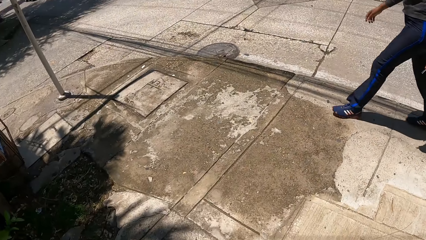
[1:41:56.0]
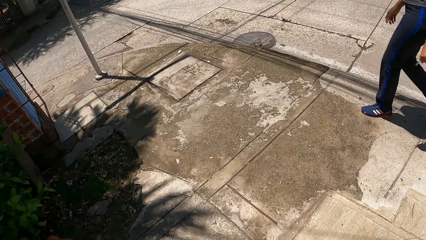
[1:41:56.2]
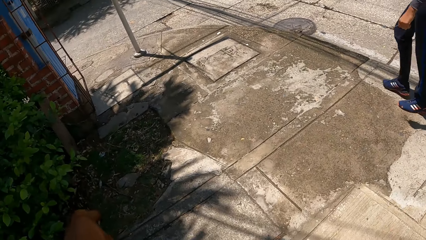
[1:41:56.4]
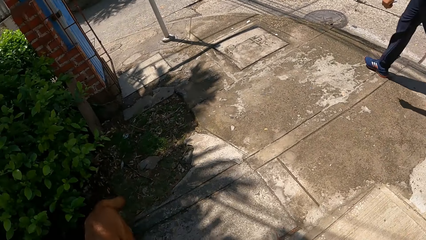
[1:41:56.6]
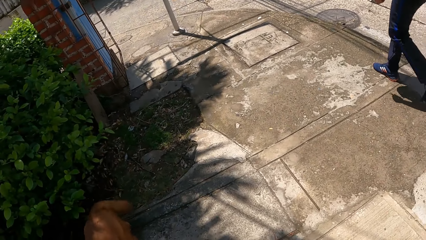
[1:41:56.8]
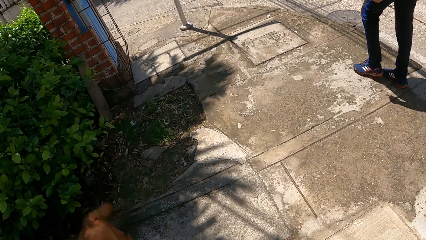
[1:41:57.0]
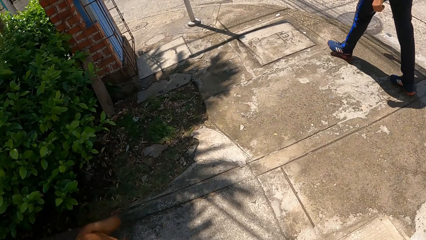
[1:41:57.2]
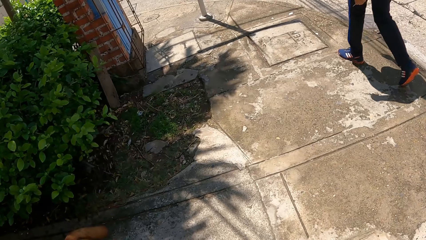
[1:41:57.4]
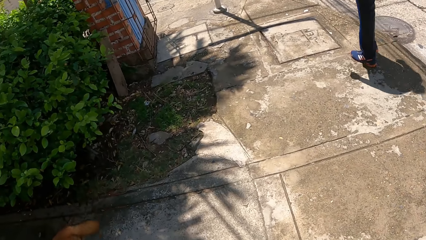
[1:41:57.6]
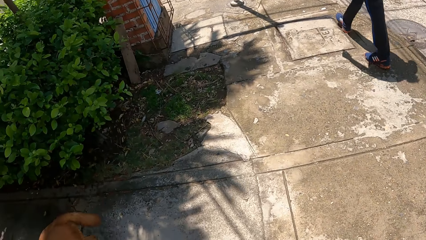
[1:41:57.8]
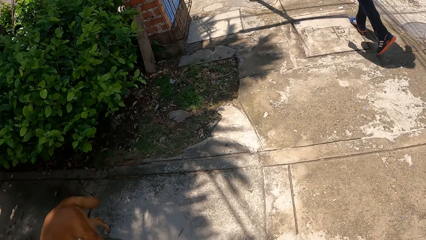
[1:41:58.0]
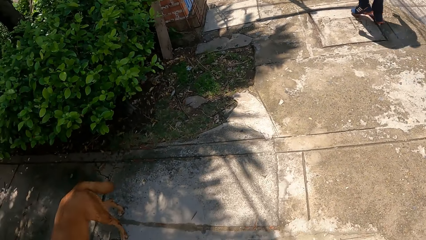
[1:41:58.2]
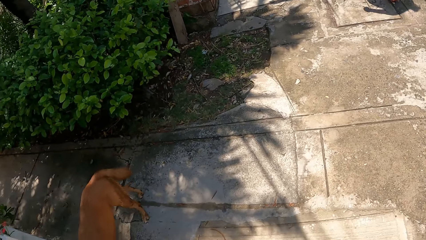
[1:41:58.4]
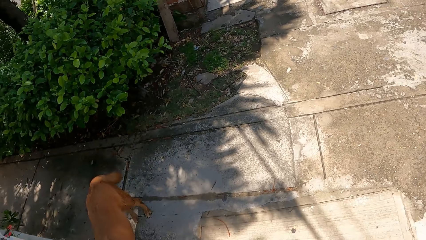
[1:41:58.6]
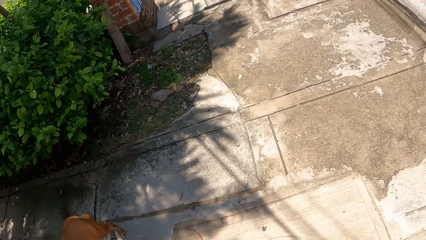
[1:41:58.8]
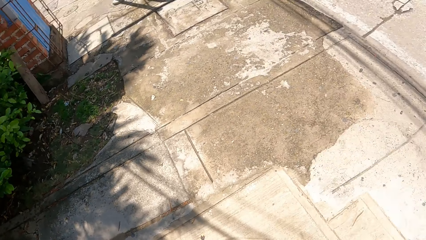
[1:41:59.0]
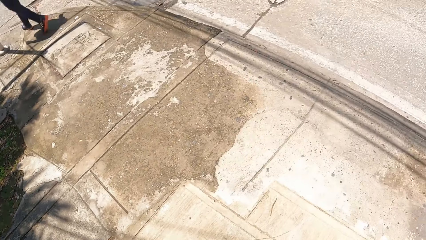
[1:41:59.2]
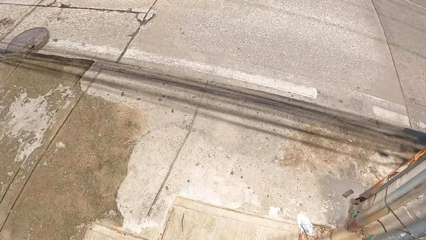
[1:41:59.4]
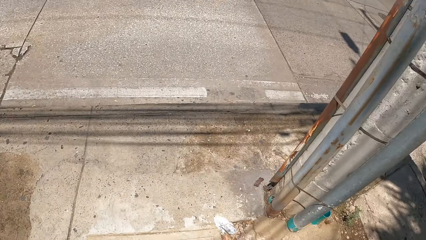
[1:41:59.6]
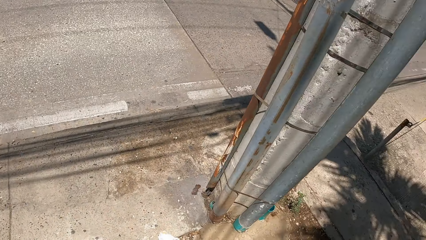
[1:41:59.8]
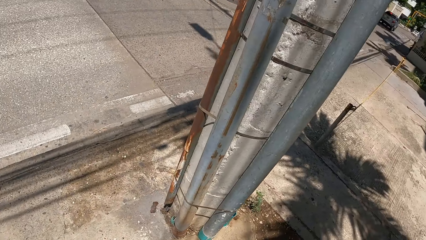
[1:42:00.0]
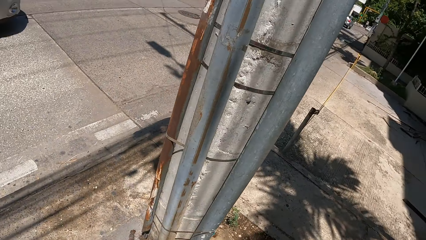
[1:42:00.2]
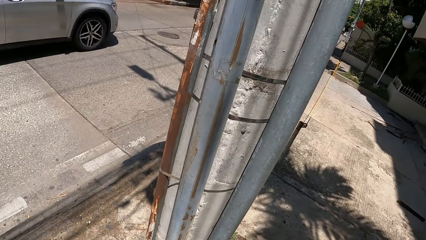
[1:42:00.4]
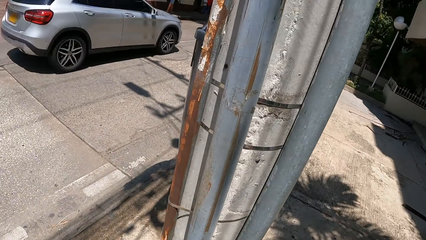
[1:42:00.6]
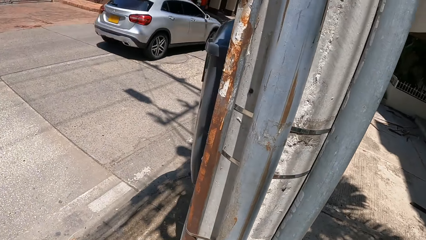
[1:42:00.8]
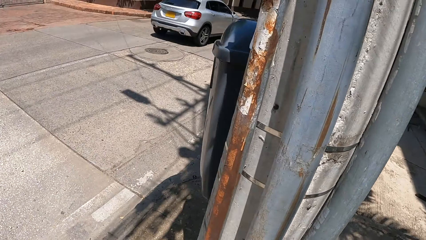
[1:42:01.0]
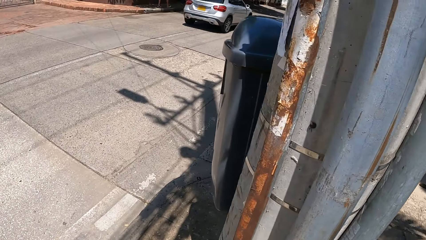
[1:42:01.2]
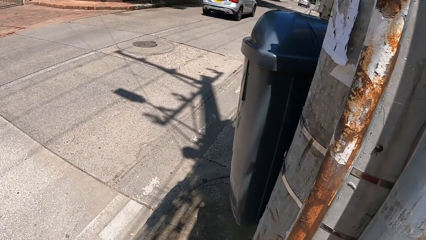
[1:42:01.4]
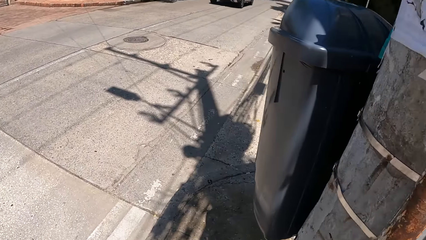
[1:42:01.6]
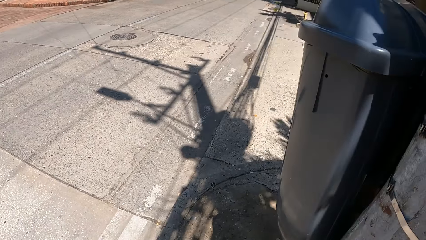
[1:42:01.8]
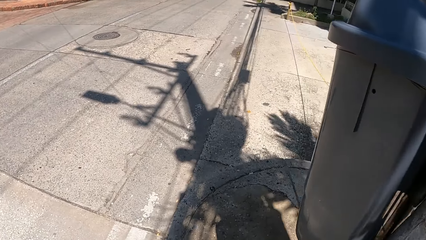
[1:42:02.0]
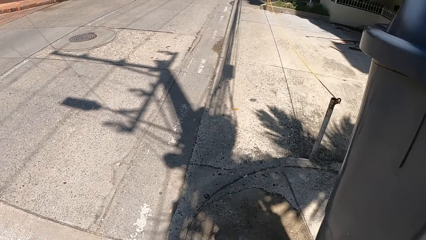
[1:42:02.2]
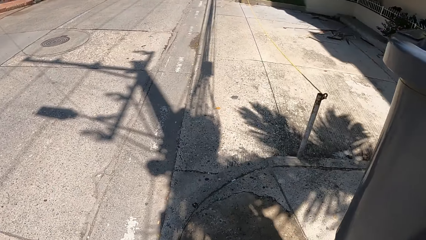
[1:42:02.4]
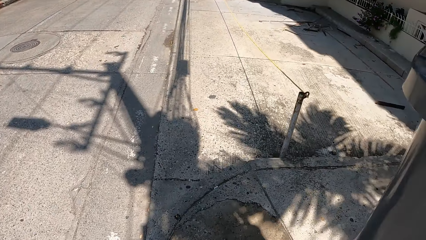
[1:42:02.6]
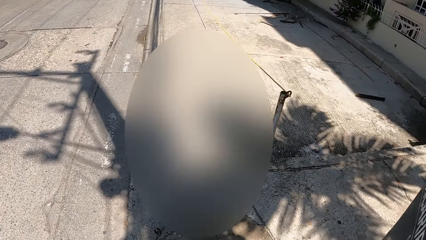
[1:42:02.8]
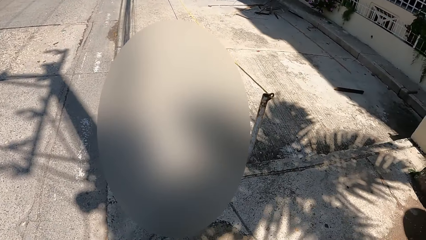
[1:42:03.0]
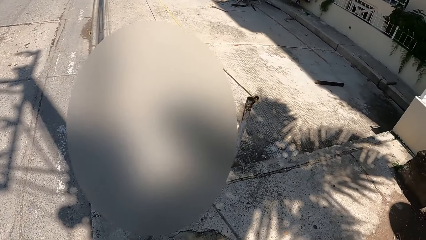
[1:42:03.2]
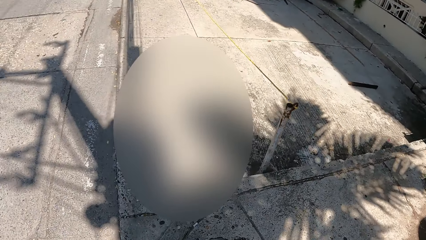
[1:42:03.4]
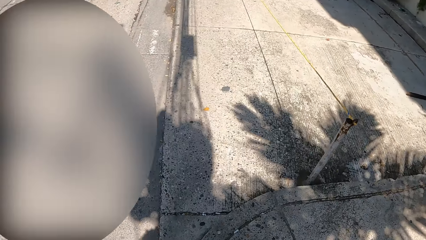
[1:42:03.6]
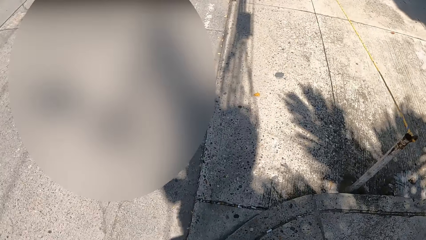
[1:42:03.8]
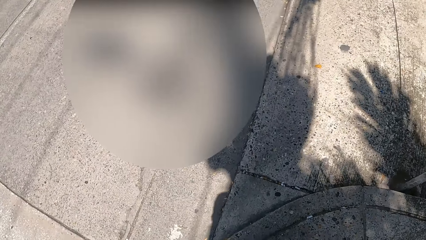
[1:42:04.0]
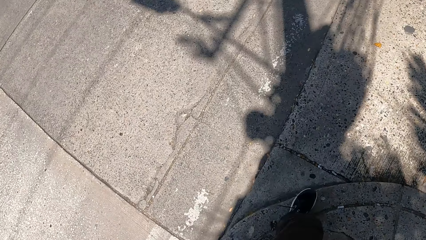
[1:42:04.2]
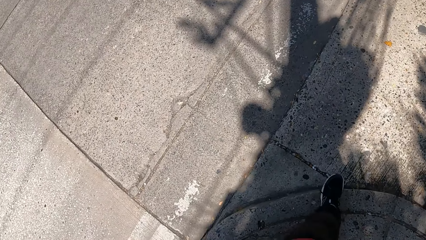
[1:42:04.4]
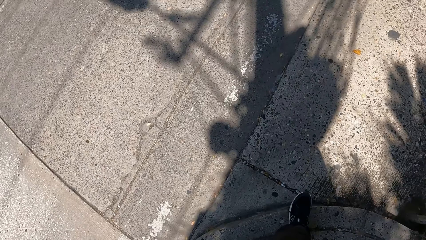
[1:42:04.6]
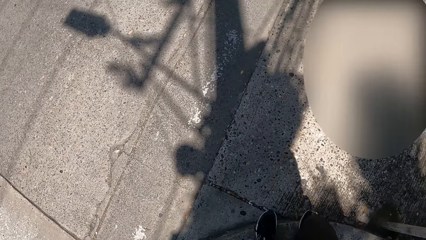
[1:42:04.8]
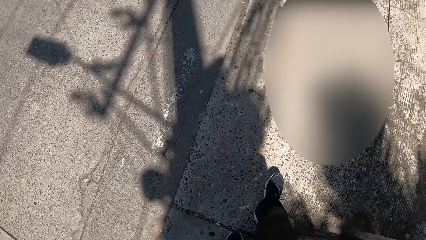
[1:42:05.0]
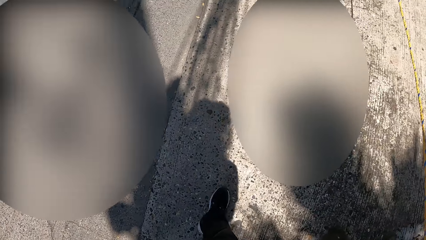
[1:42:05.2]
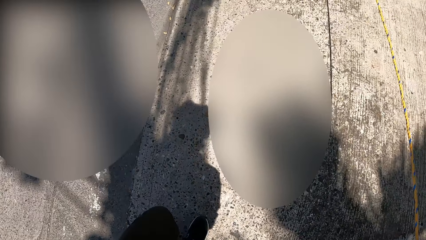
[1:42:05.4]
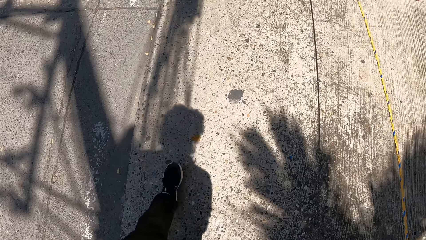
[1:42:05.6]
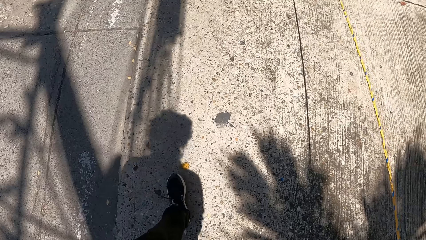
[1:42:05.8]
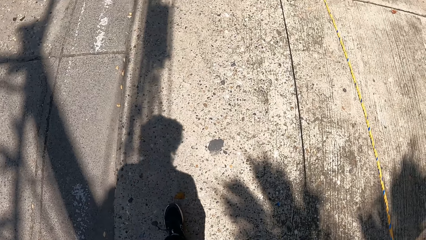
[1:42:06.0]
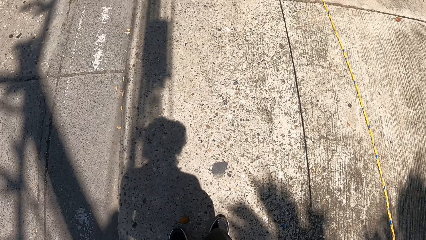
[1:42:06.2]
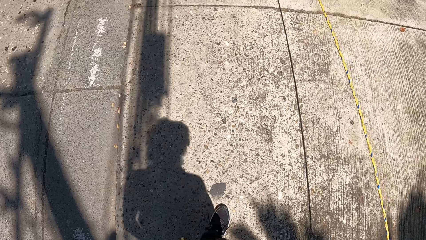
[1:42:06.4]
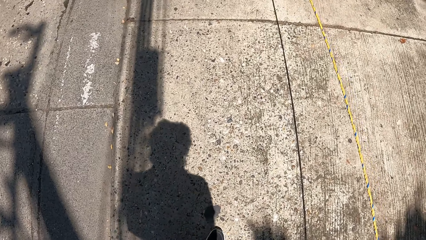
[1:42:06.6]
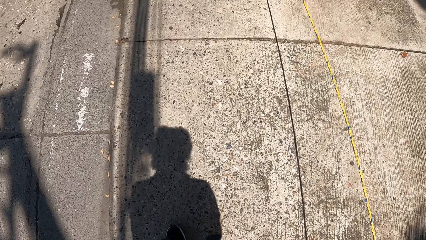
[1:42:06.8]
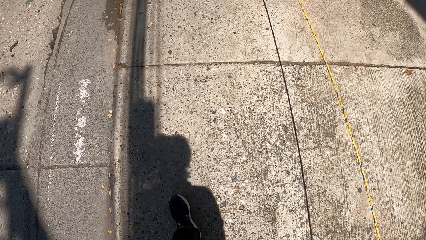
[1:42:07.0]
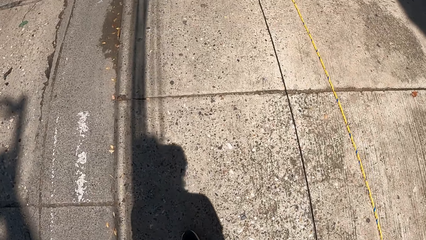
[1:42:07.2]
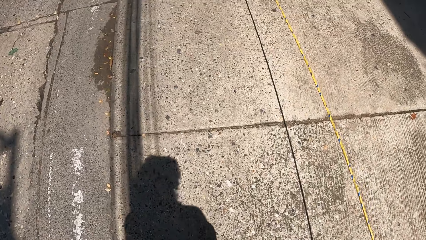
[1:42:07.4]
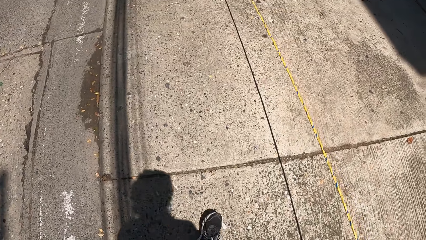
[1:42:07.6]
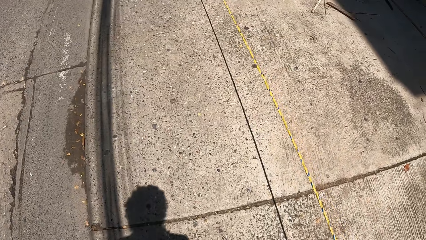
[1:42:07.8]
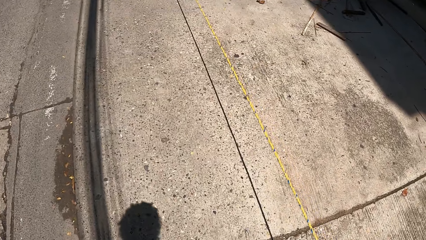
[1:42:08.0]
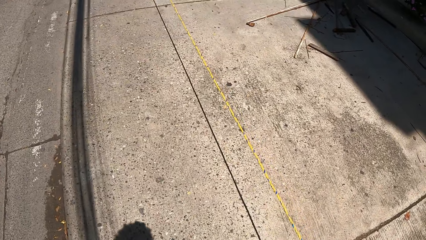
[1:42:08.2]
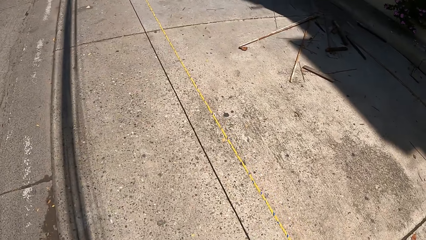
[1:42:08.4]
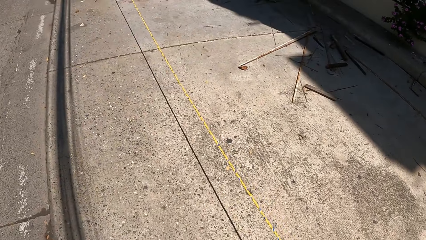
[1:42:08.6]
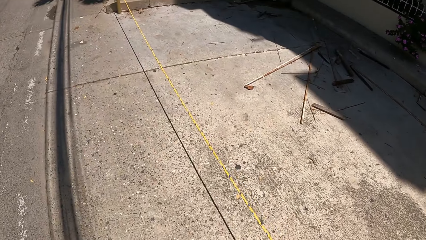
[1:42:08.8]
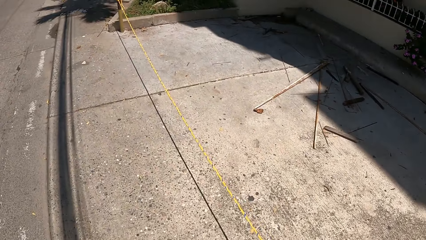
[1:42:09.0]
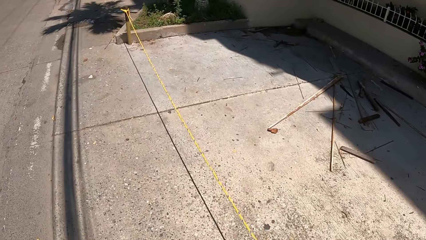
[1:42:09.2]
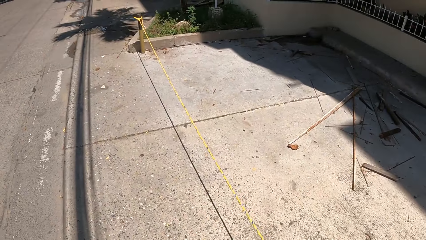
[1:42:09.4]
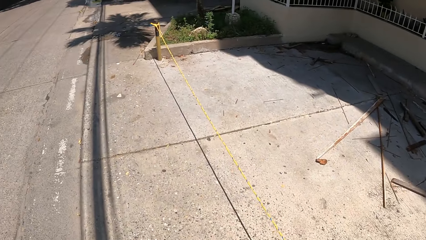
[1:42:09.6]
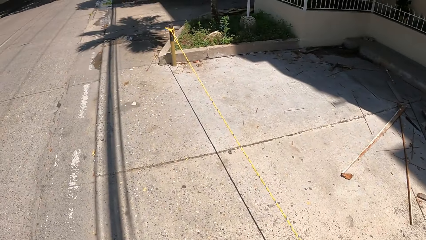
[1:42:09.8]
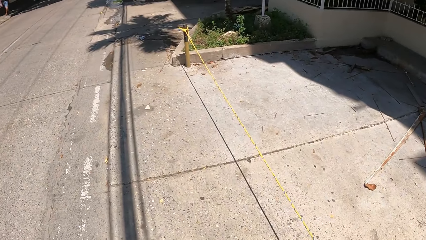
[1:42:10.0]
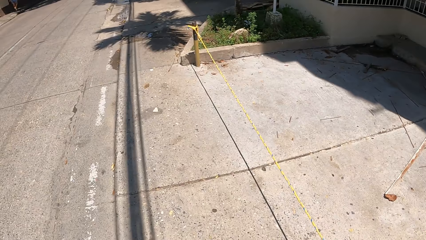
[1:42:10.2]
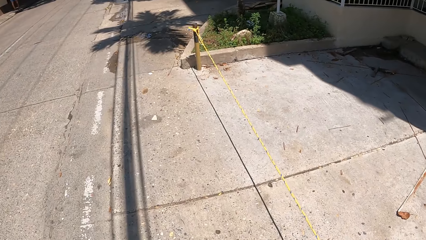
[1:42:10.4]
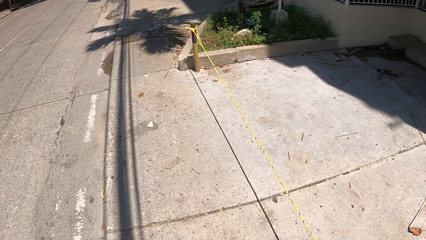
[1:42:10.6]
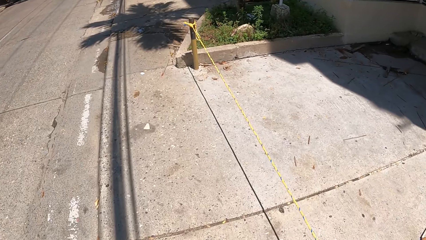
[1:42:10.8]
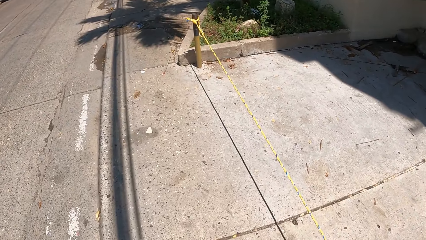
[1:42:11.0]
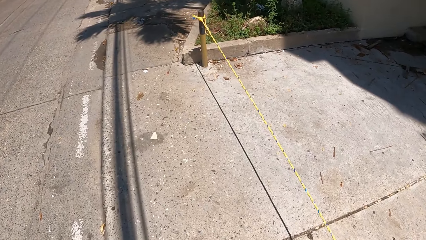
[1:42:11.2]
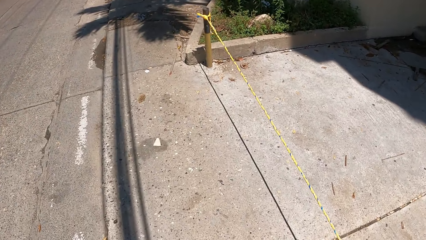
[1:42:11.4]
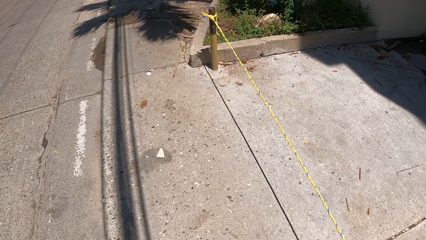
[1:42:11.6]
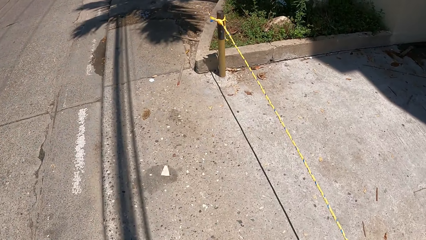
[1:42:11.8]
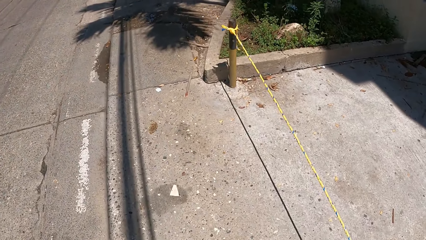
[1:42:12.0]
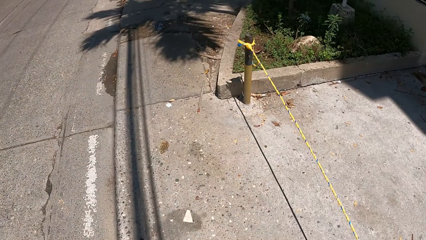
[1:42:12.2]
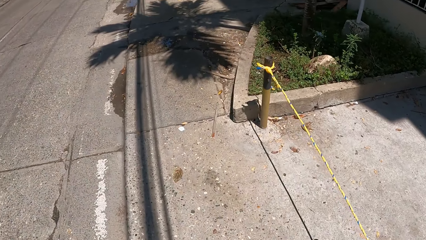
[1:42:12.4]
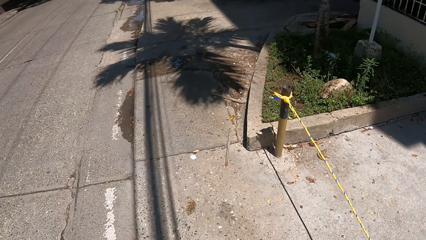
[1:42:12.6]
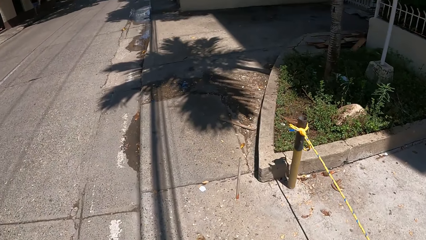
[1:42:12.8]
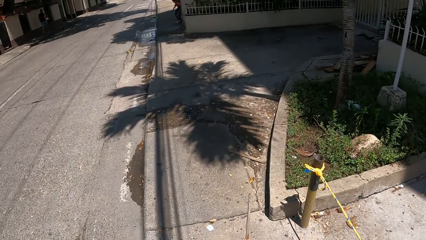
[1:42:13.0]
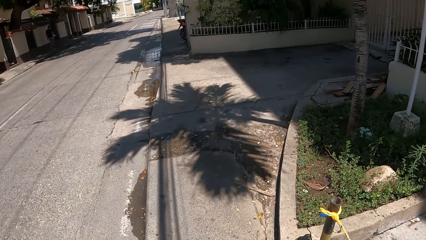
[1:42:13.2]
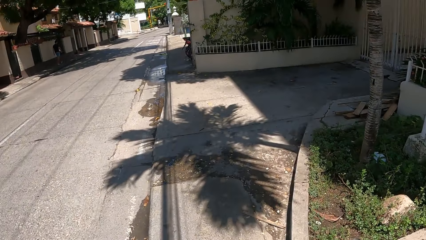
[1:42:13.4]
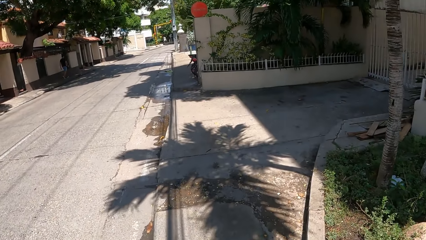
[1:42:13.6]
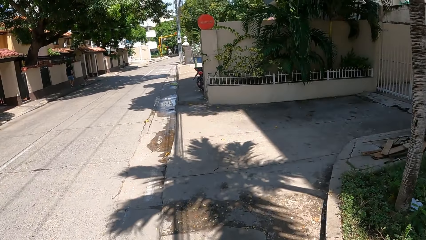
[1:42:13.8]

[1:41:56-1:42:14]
The camera wearer looks around a sidewalk. They walk a dog on the sidewalk.
